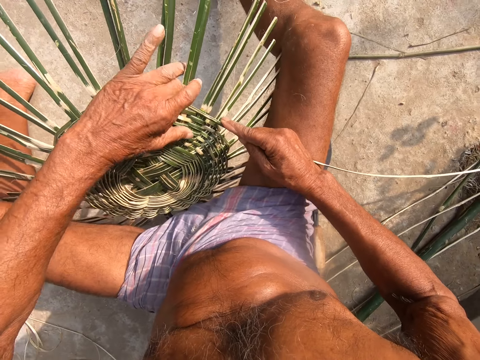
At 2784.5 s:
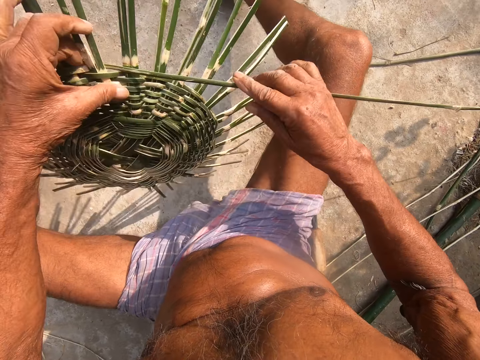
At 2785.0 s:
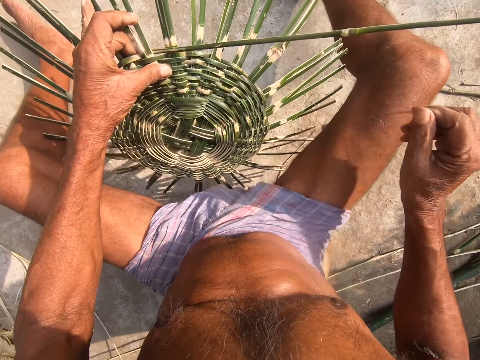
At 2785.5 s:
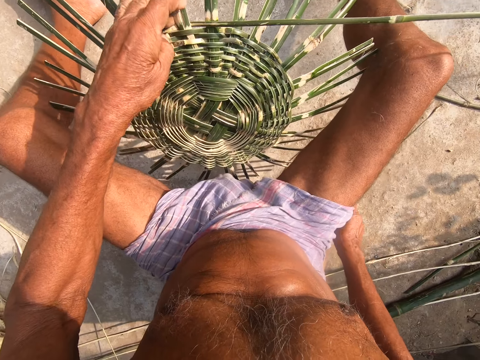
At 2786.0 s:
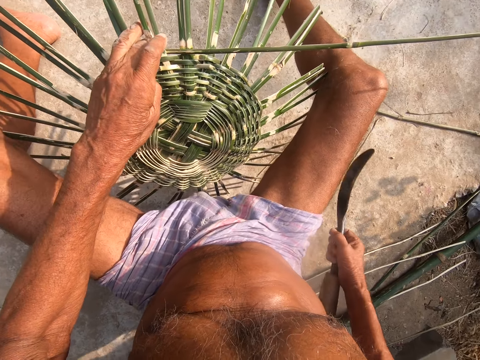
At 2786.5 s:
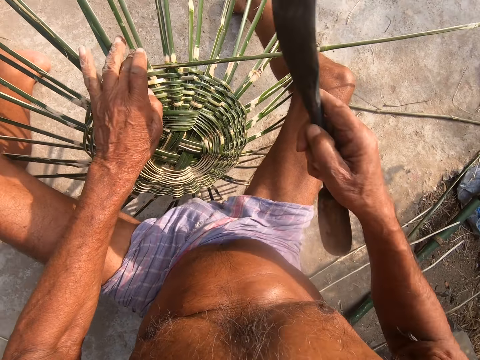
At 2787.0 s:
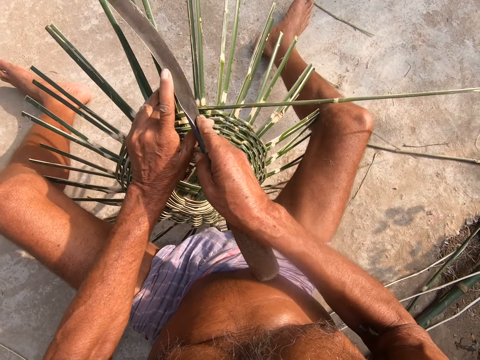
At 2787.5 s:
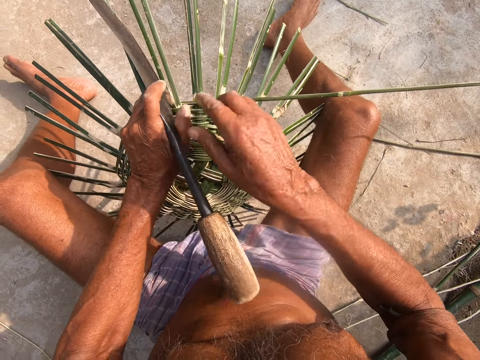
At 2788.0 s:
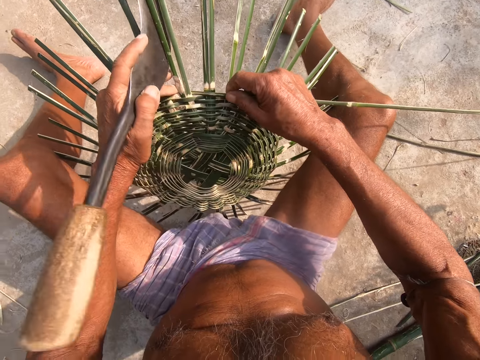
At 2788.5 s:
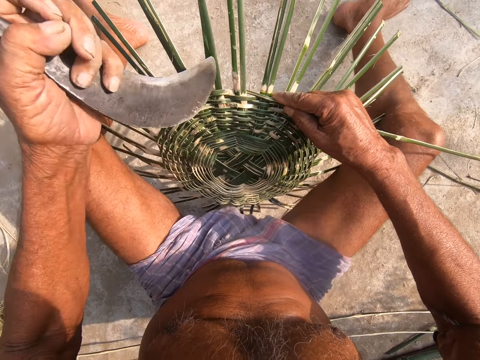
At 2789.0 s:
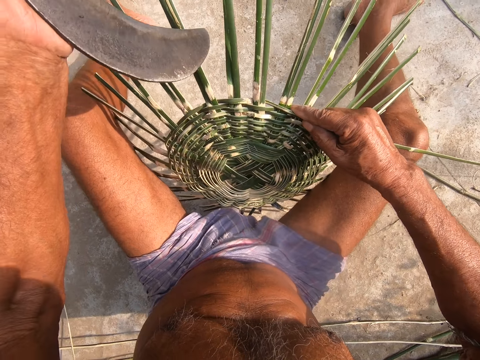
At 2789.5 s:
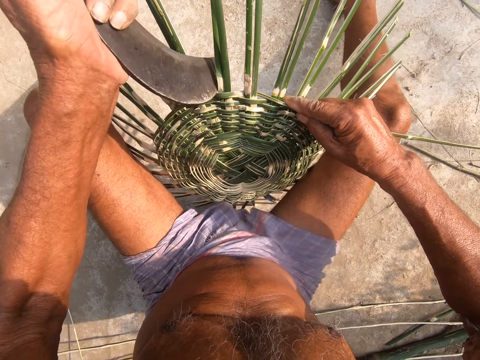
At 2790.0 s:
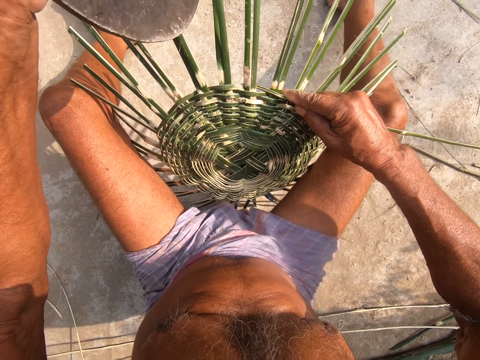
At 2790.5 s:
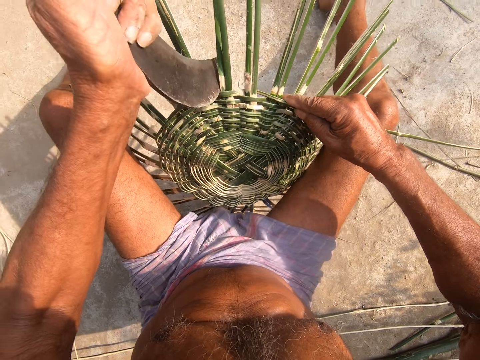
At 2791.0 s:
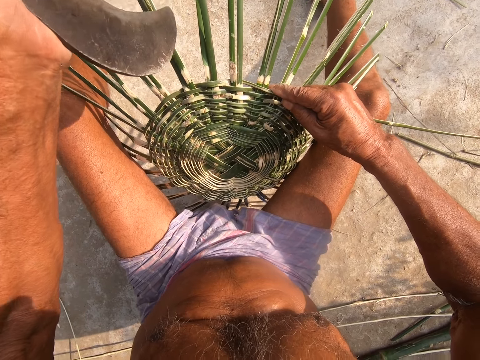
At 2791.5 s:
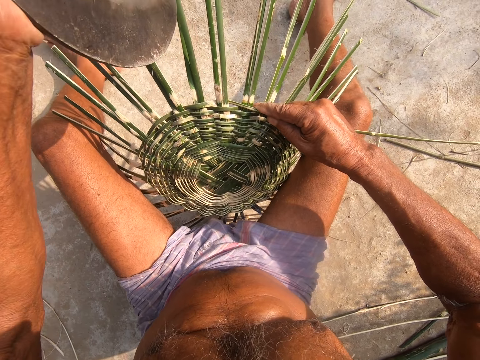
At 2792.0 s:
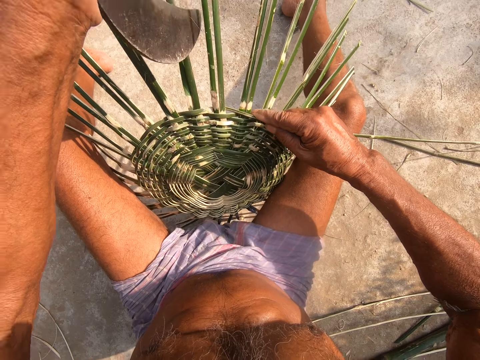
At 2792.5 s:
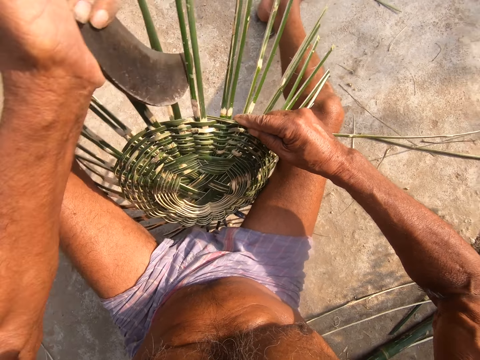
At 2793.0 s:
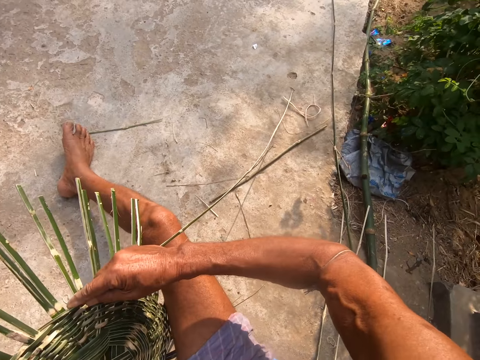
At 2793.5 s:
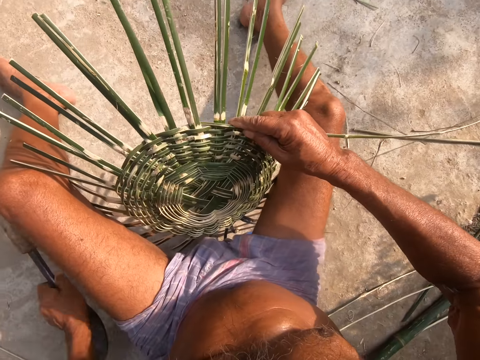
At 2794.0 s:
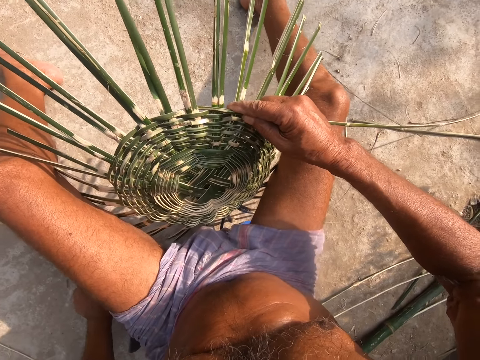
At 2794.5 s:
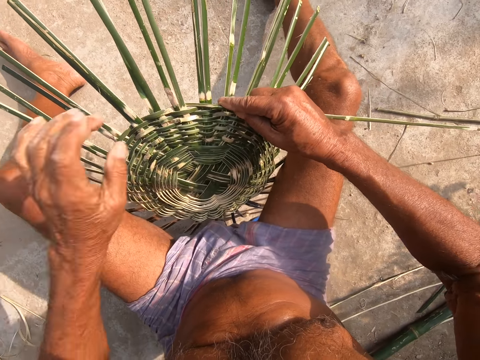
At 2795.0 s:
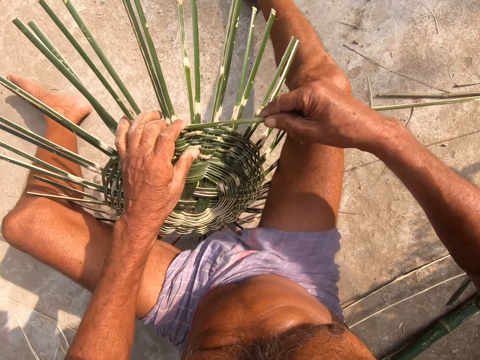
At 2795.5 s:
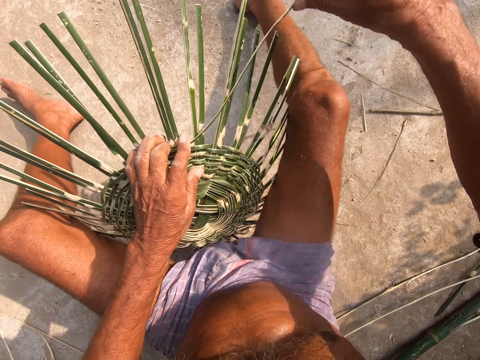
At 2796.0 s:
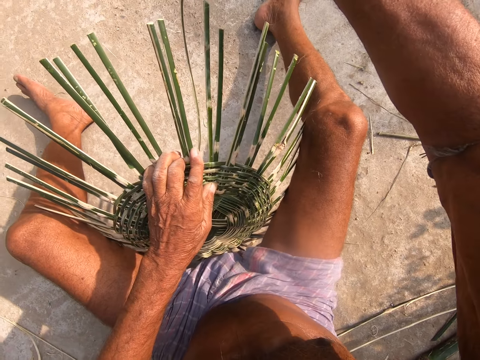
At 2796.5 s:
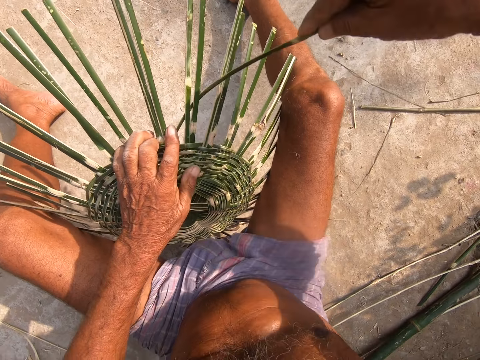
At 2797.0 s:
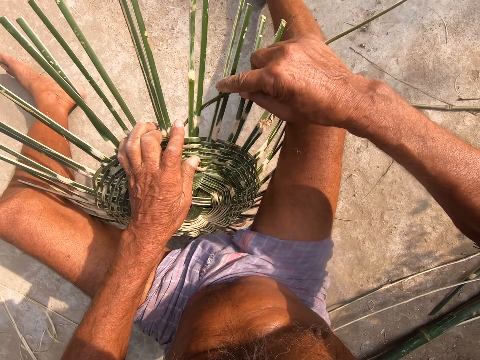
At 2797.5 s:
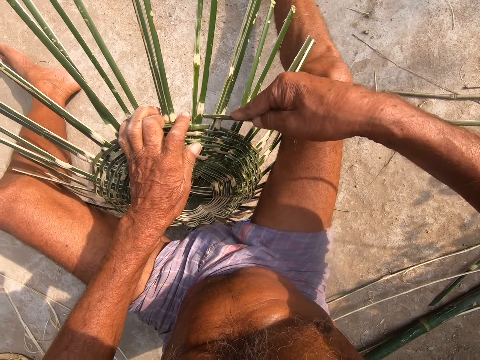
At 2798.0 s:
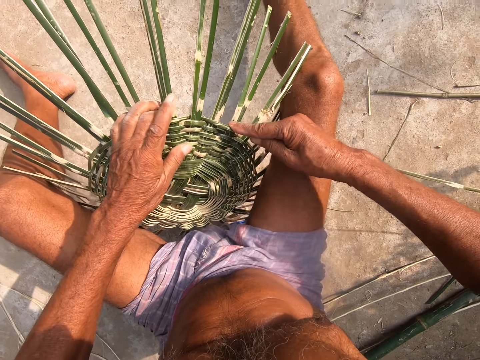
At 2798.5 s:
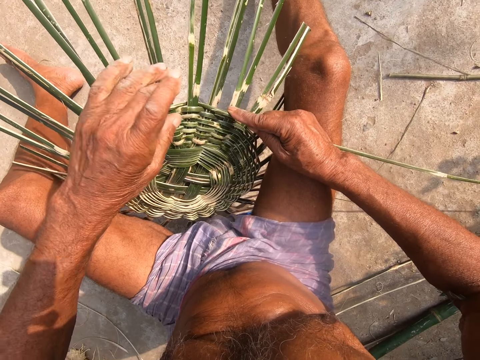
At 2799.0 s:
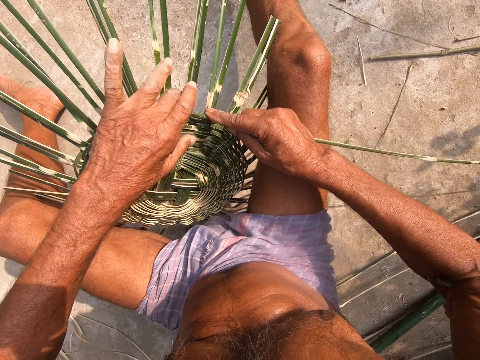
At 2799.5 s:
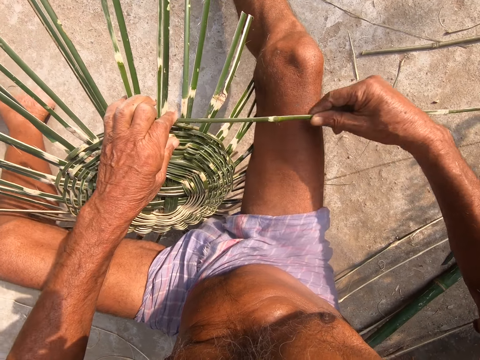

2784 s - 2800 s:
The camera wearer picks the sickle or panga from the floor with his right hand. He passes the sickle to his left hand from his right hand. He holds the panga. He holds the bamboo stick with his right hand. He hits the bamboo stick with the sickle in his left hand. He drops the sickle on the floor with his left hand. He holds the basket on the floor with his left hand. He weaves the basket on the floor with the bamboo stick in his right hand.

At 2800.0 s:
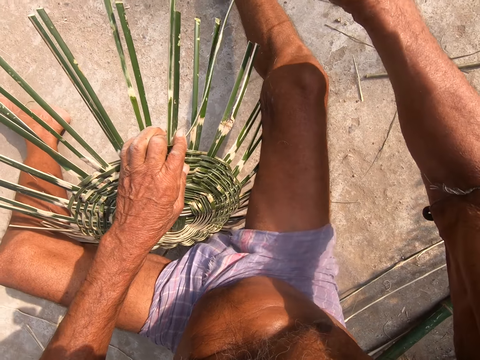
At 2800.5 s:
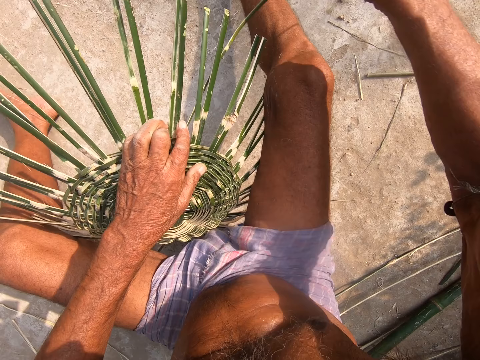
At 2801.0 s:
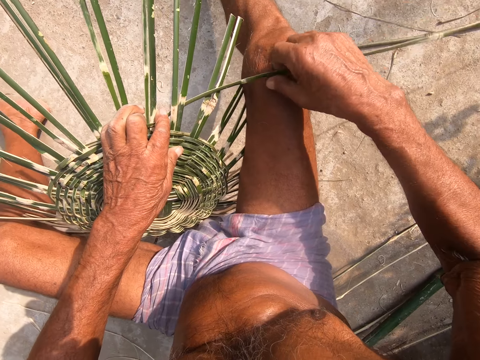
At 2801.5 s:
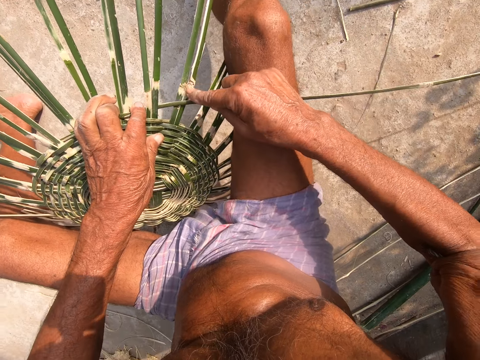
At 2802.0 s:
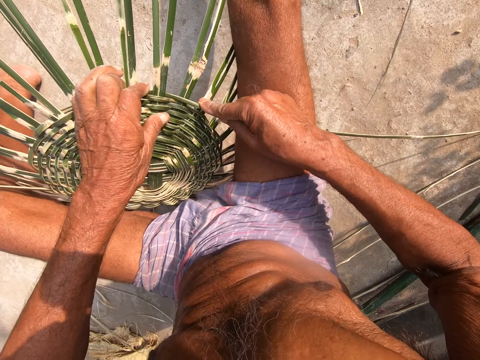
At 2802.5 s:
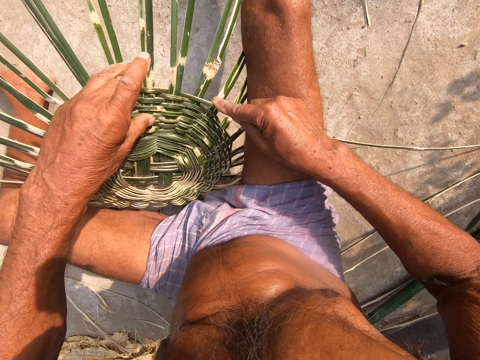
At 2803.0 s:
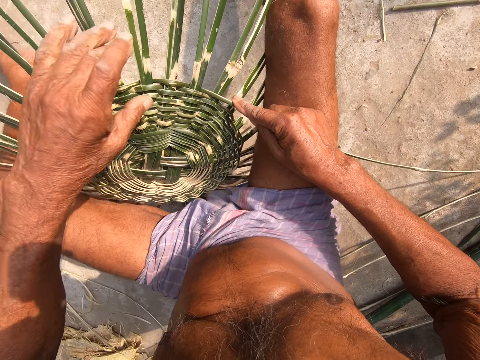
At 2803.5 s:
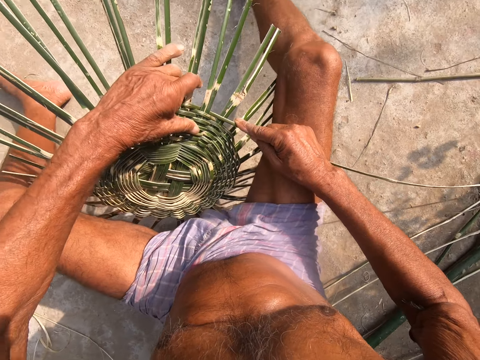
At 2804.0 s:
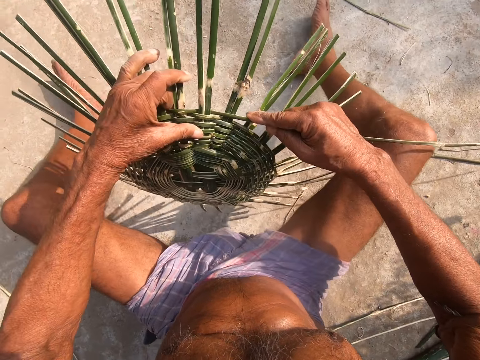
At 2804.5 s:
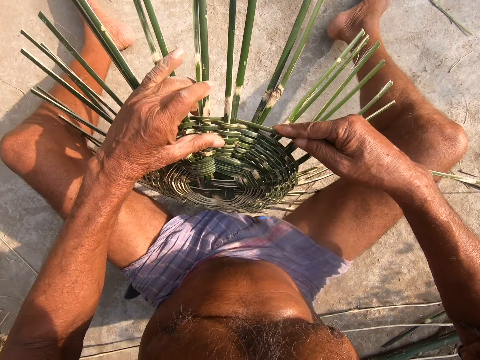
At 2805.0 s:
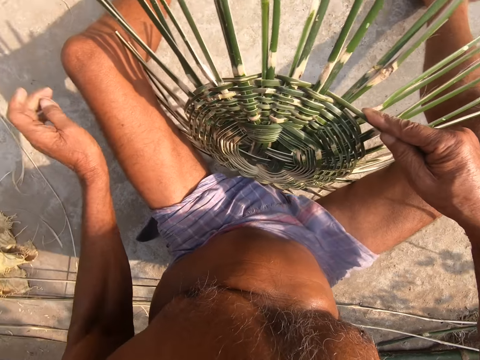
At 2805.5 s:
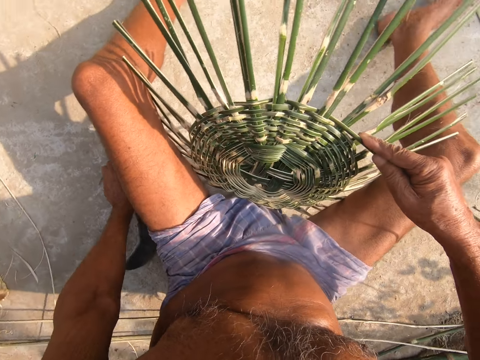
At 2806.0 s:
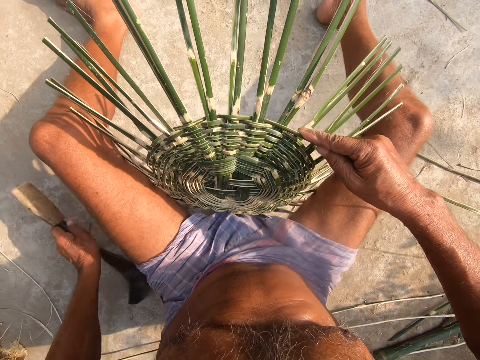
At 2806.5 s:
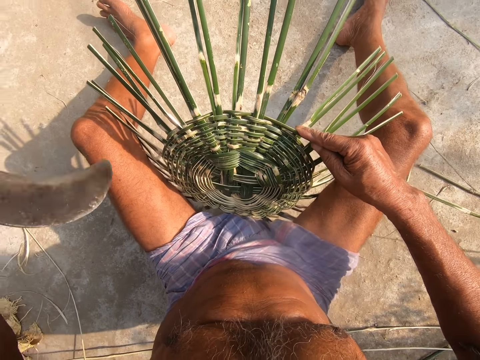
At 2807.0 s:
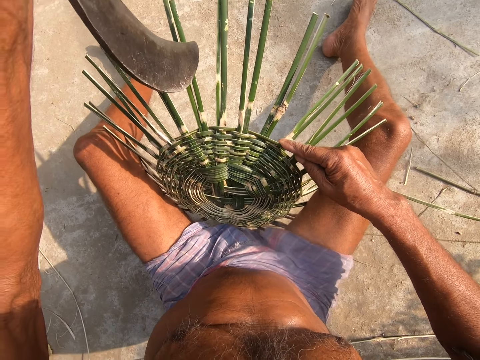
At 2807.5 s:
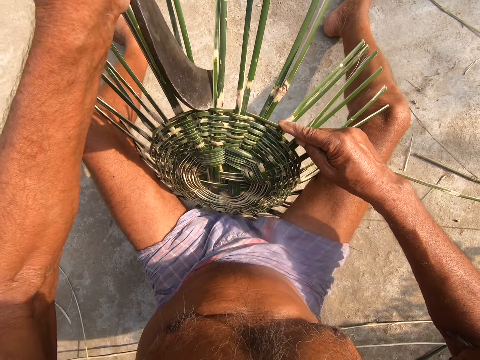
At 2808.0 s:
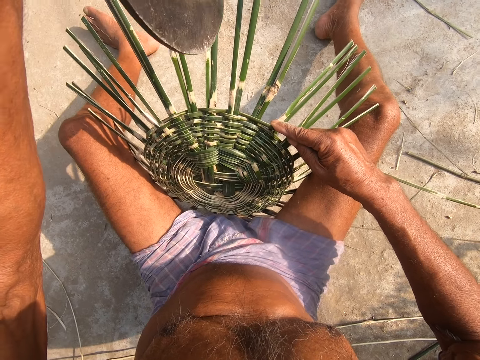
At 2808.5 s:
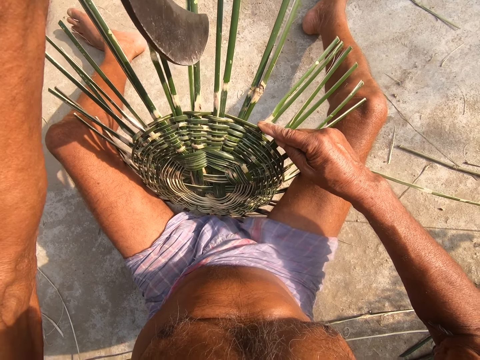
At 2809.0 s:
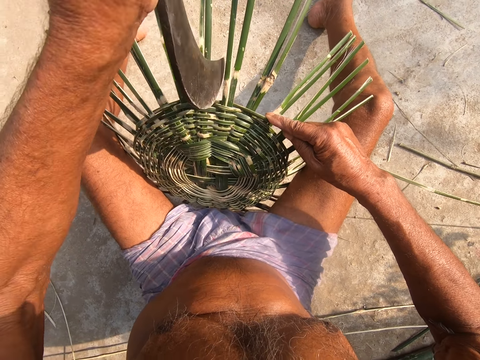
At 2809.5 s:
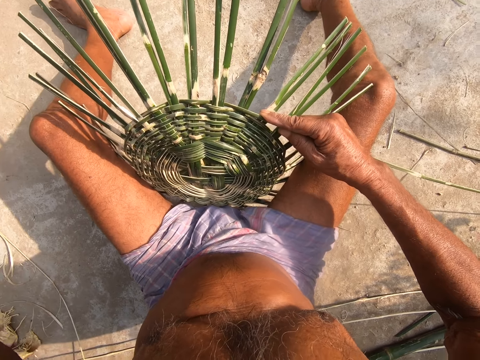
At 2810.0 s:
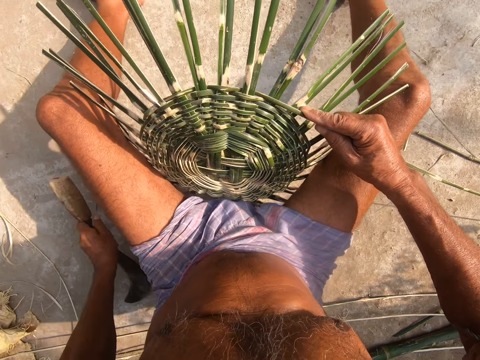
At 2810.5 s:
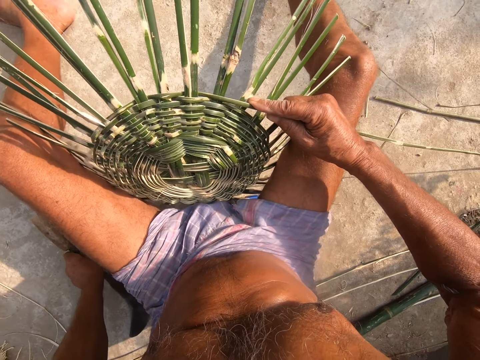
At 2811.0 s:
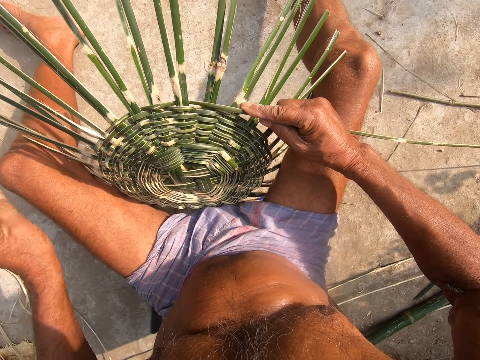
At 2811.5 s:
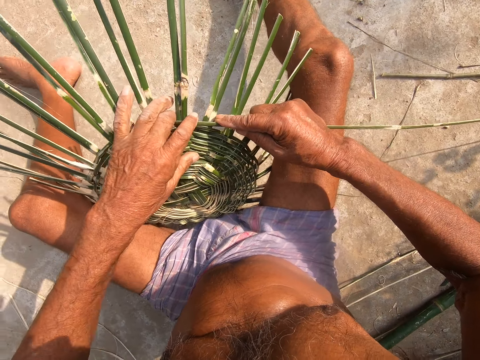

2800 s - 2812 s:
The camera wearer turns the basket on the floor with his left hand. He picks the sickle from the floor with his left hand. He hits the bamboo stick with the sickle in his left hand. He drops the sickle on the floor with his left hand. He holds the basket on the floor with his left hand.
